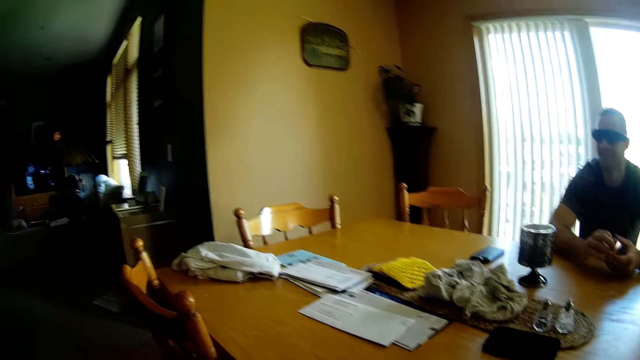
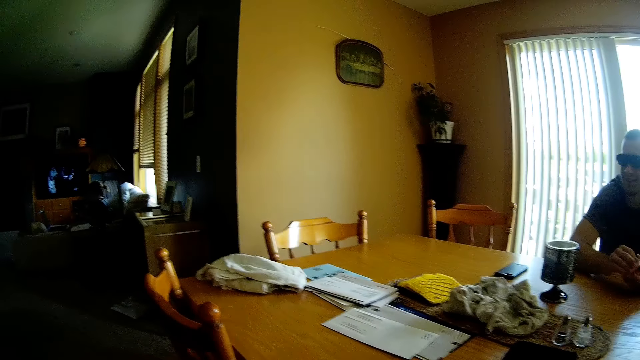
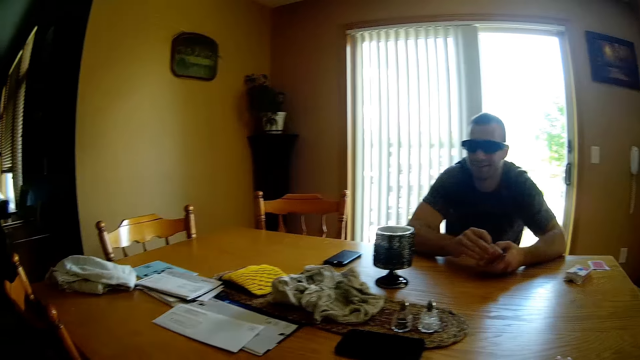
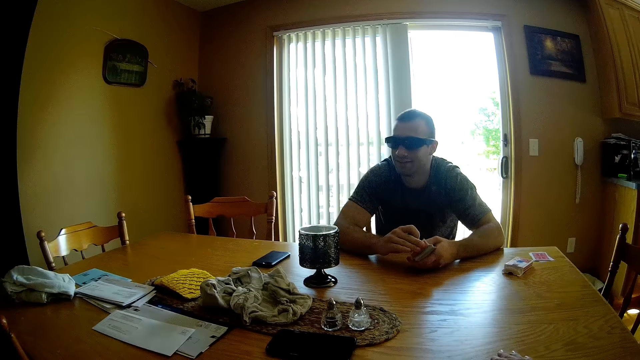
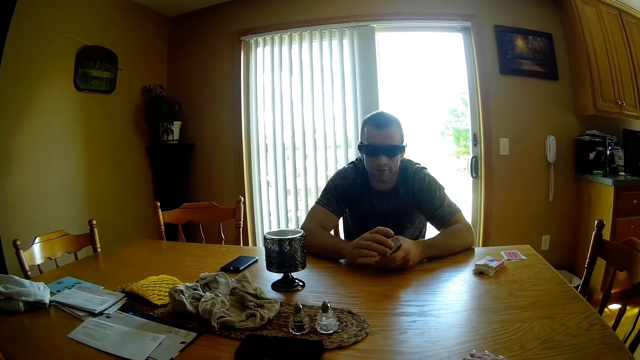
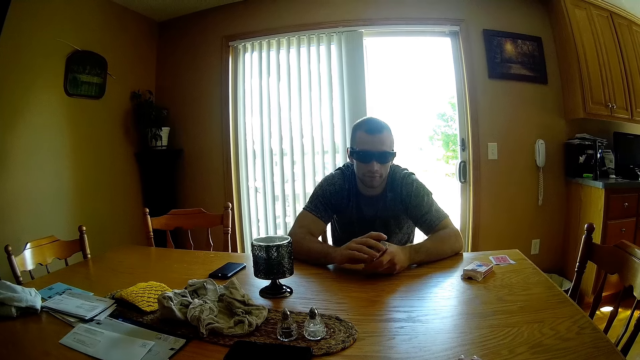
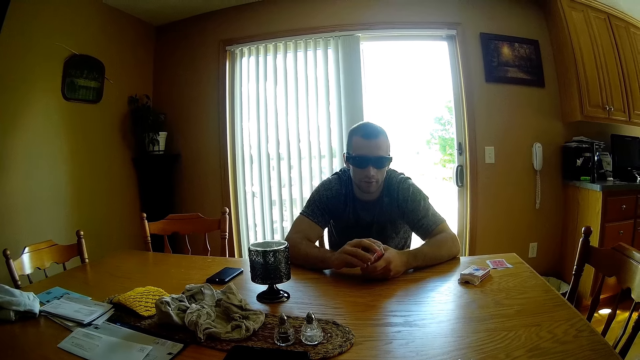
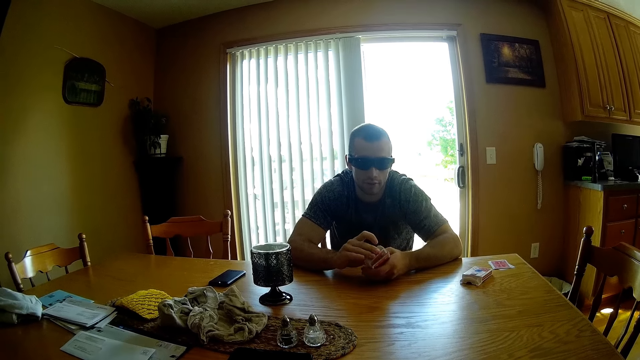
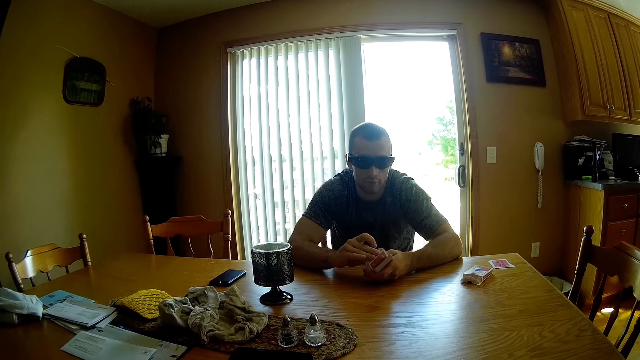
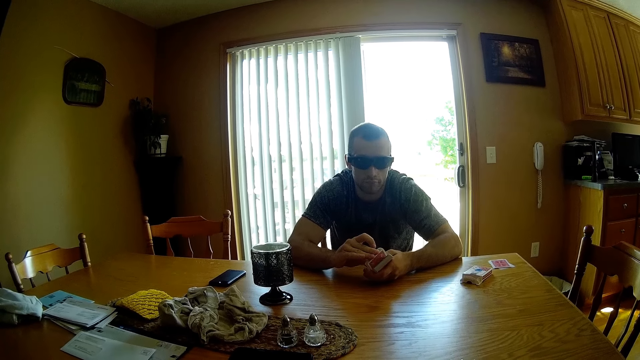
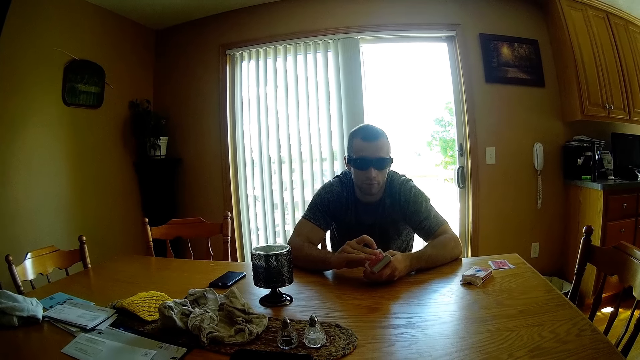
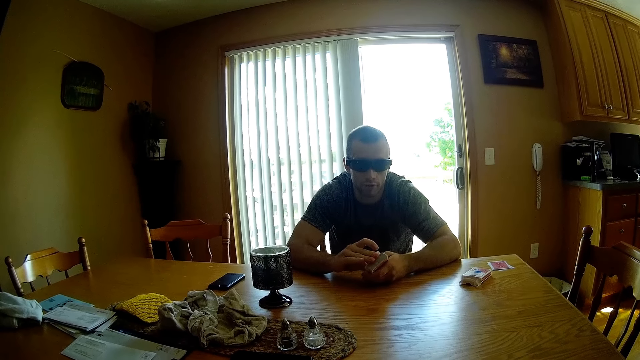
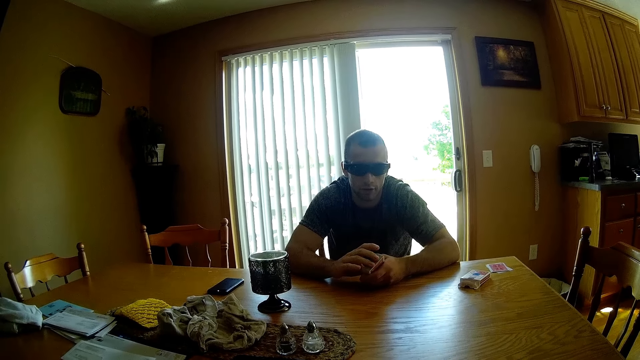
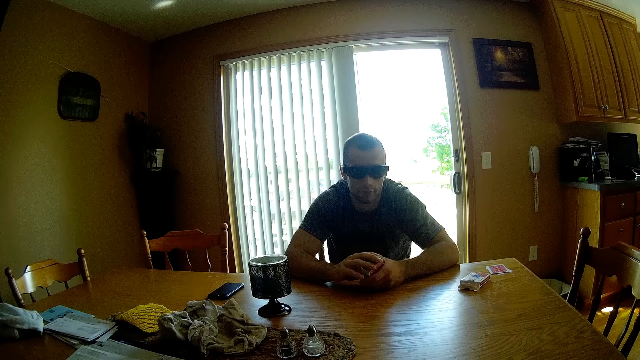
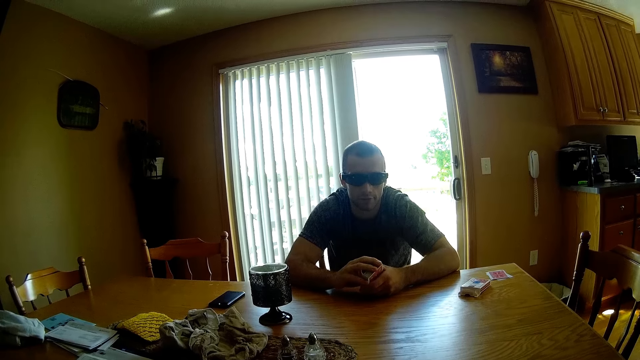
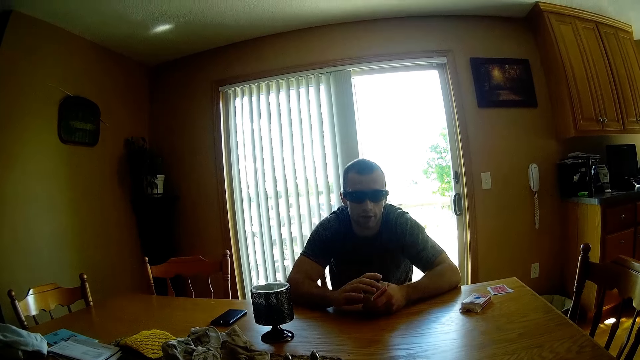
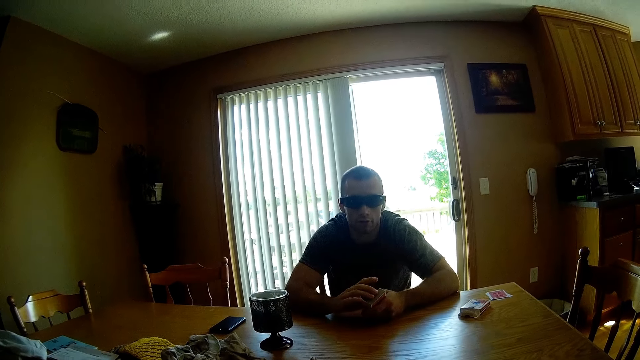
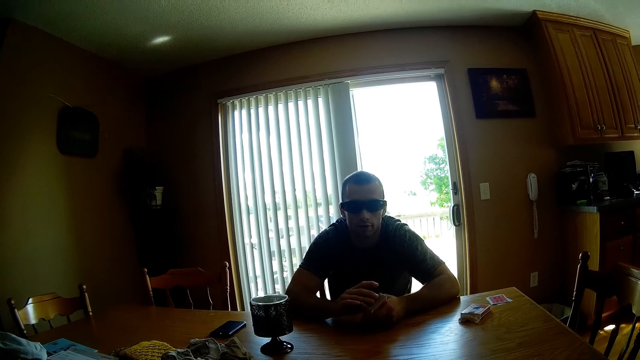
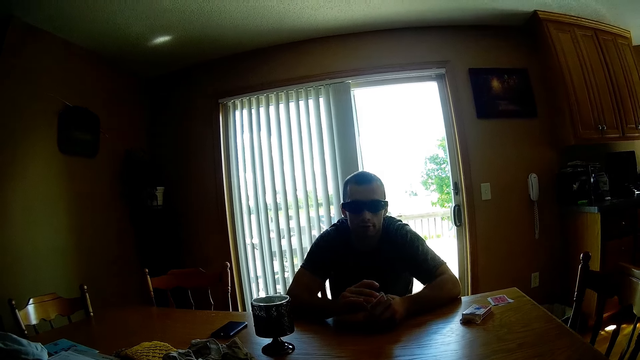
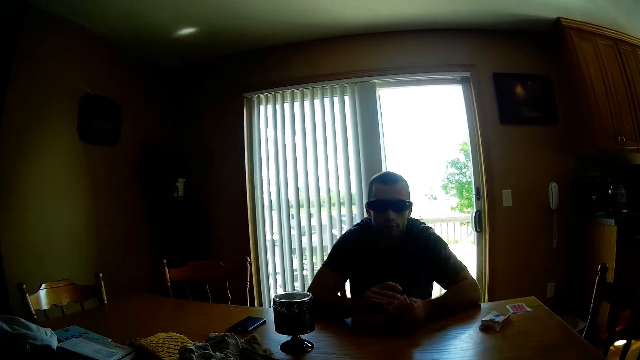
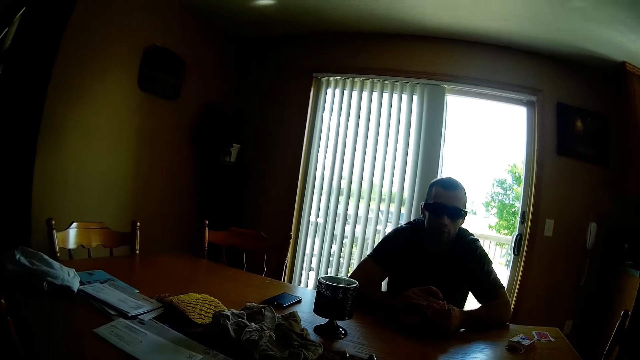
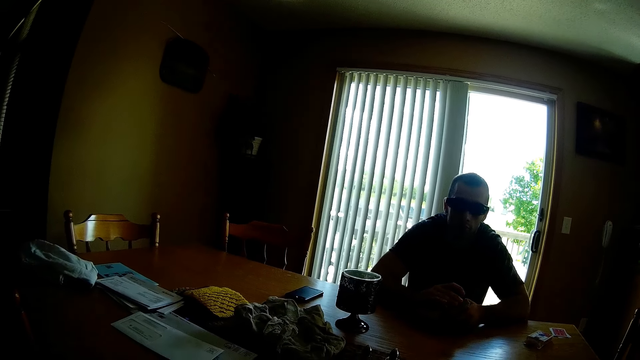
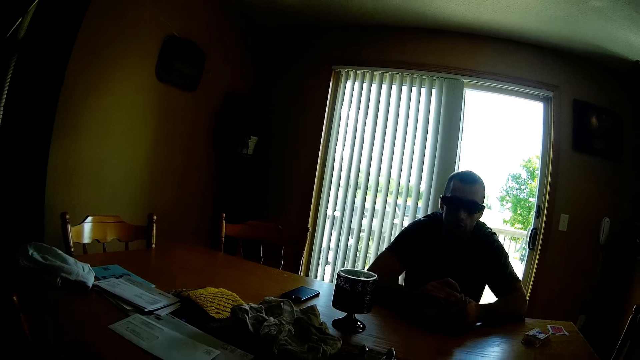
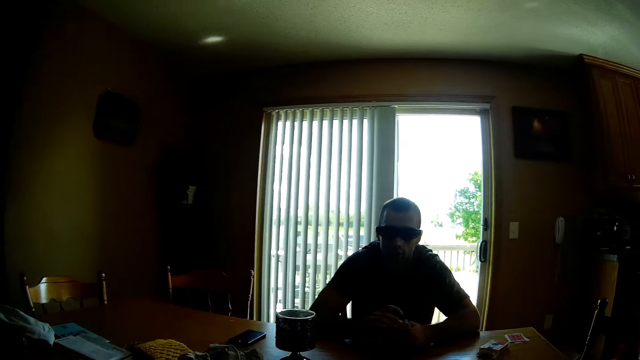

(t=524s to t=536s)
The camera wearer looks around. A man touches the cards.

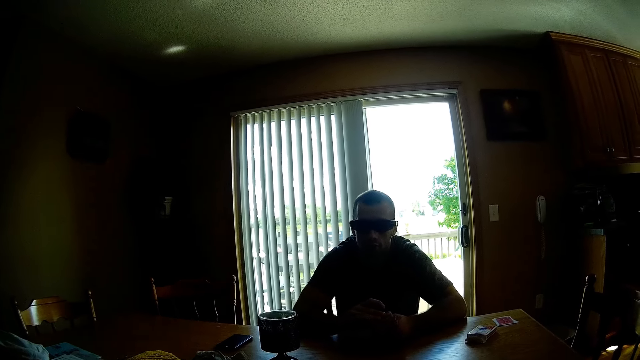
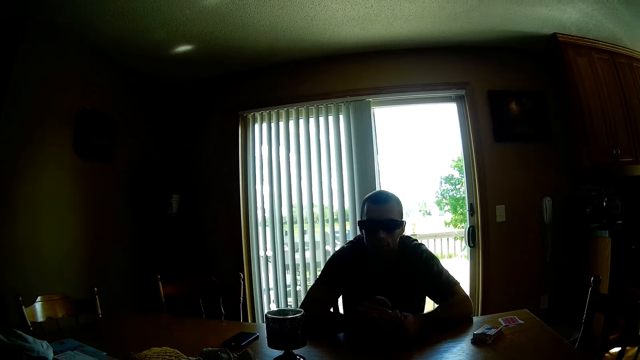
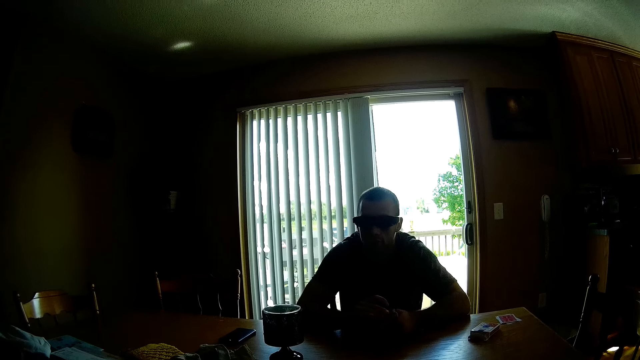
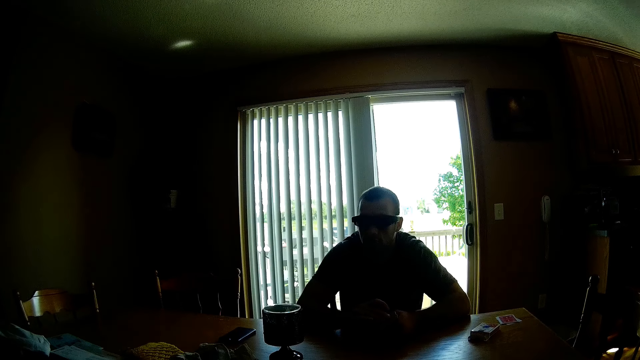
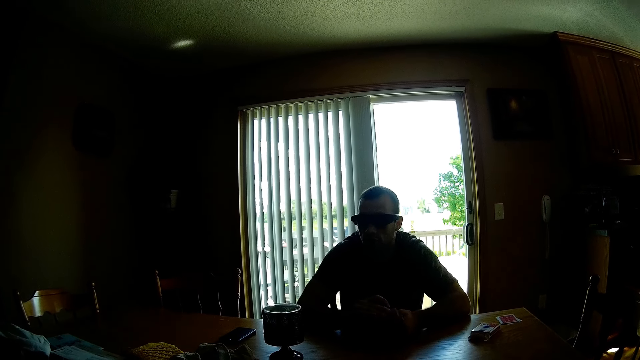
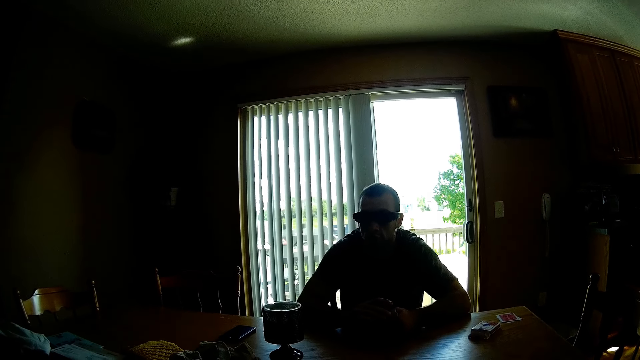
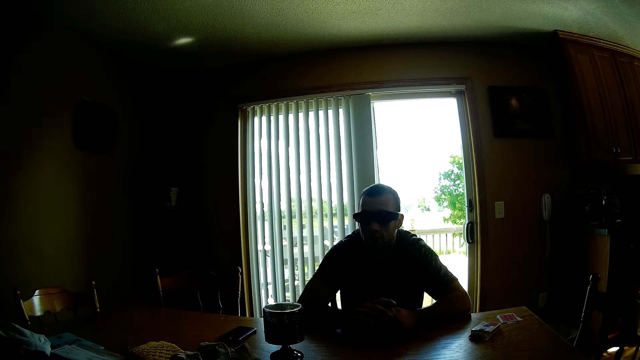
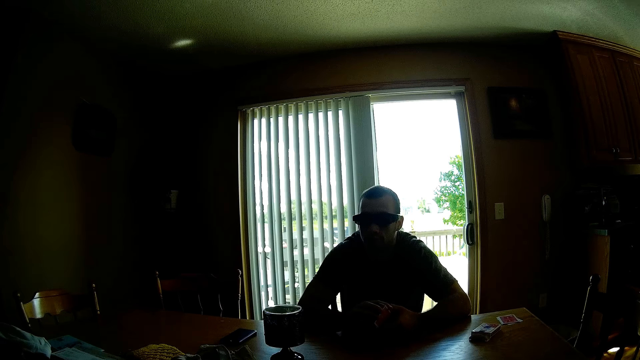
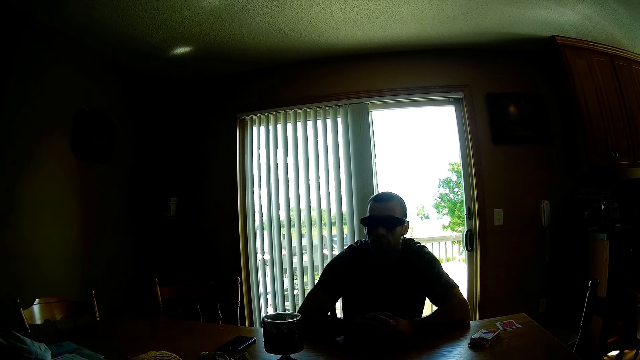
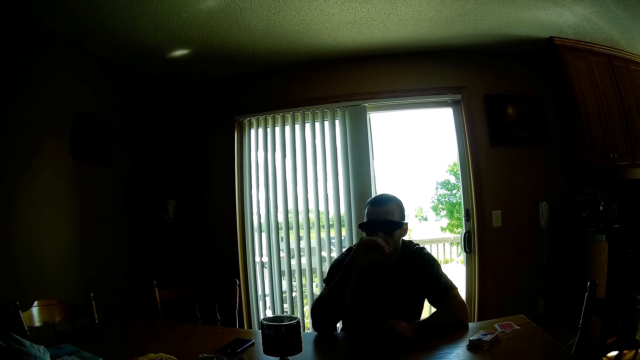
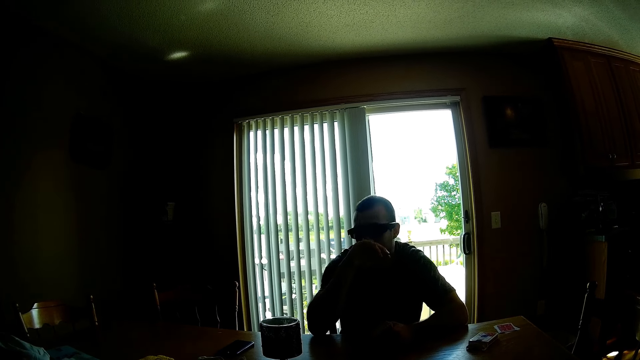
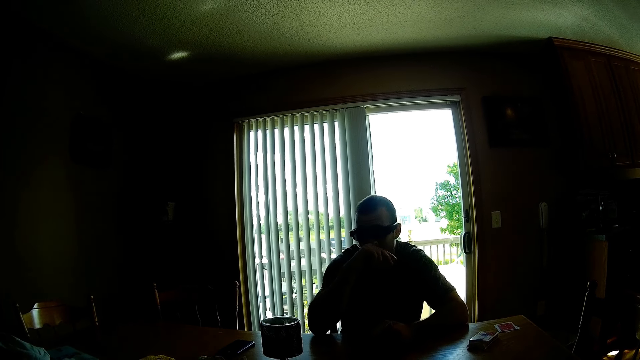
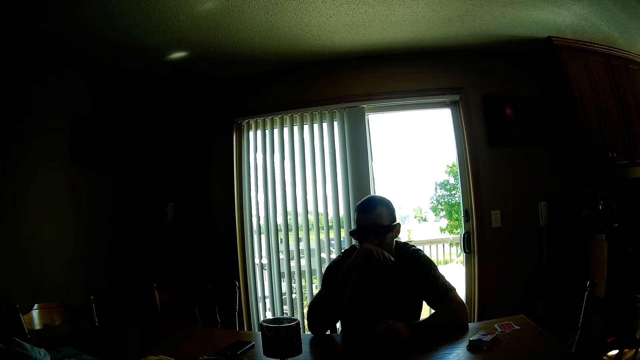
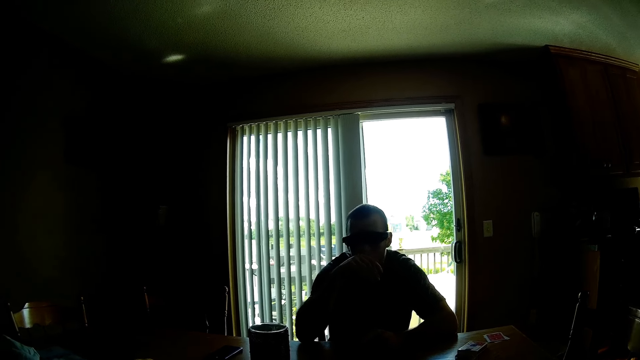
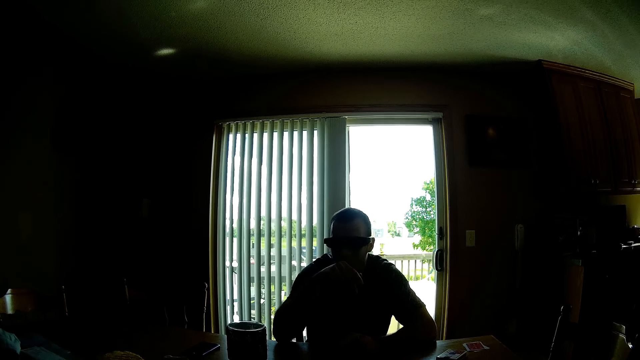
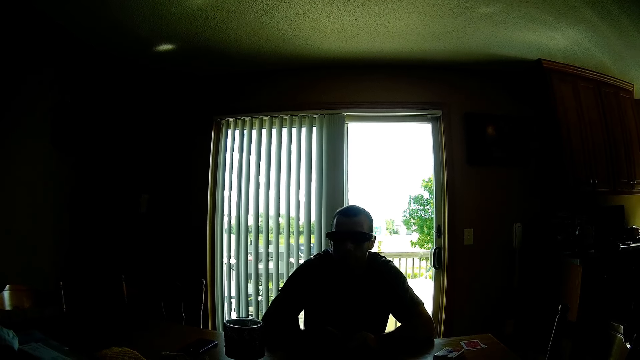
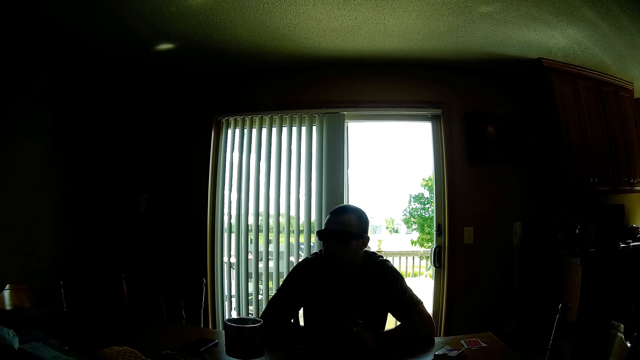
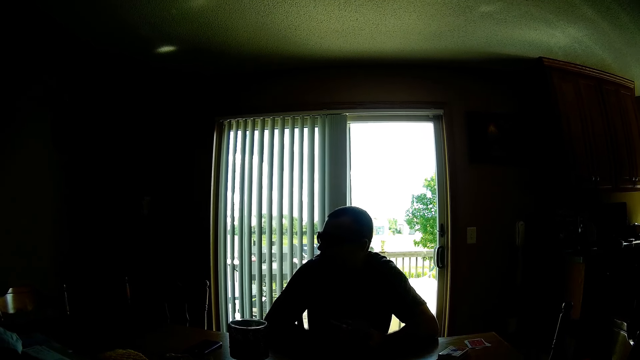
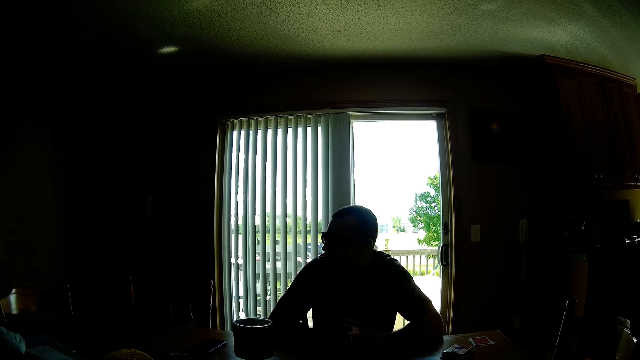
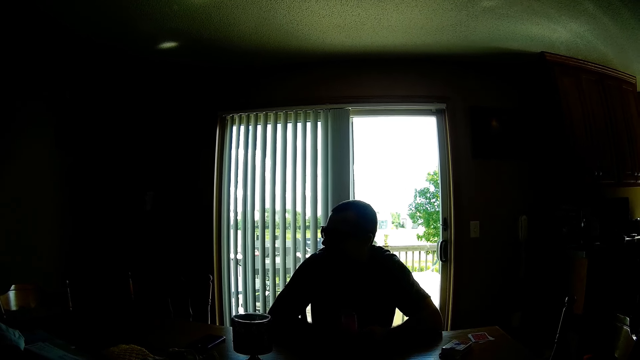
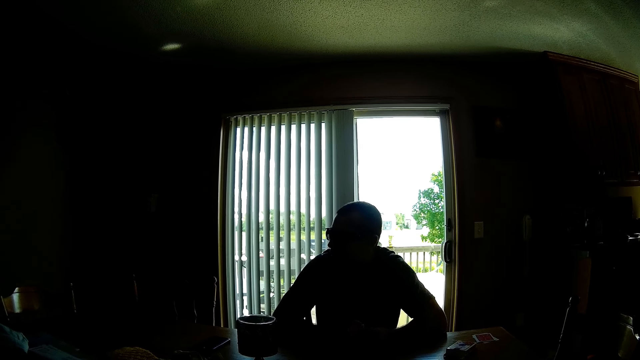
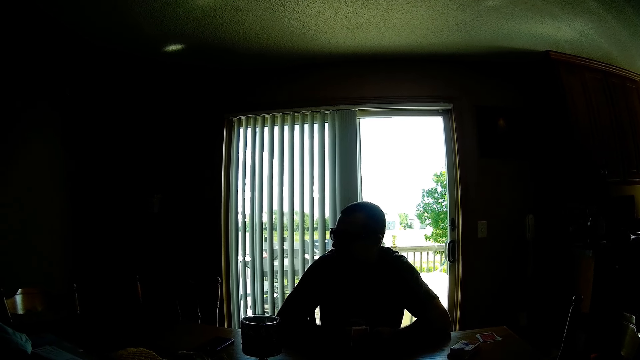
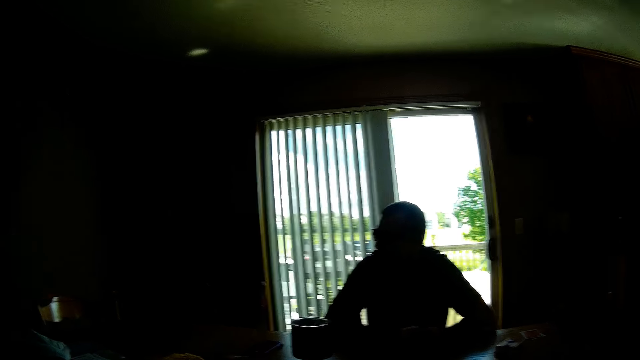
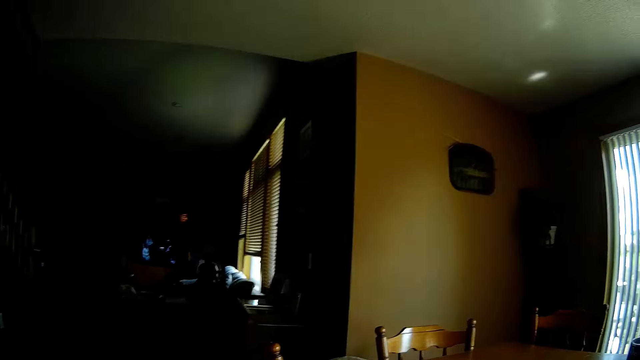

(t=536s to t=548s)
A man rubs his nose. The man hits the cards.
